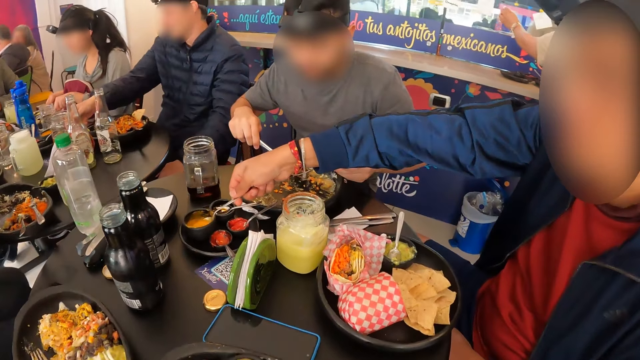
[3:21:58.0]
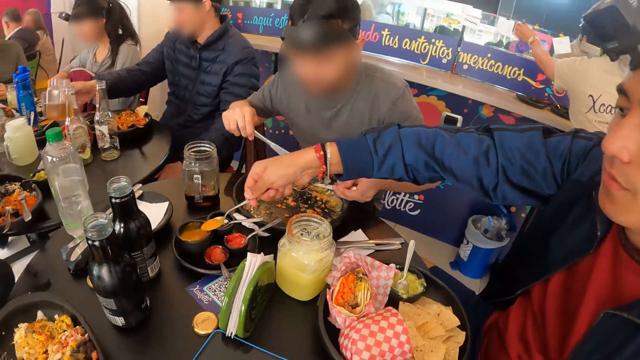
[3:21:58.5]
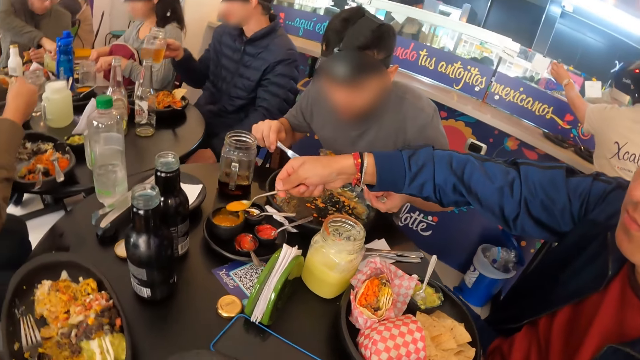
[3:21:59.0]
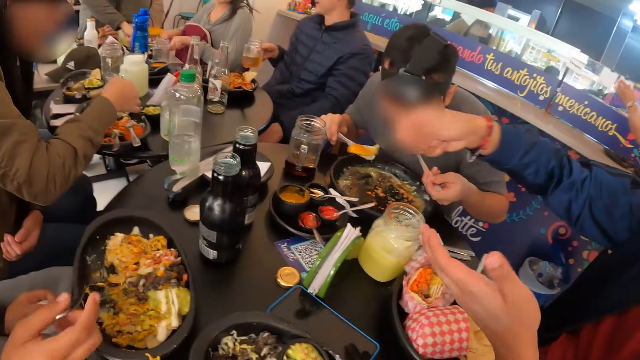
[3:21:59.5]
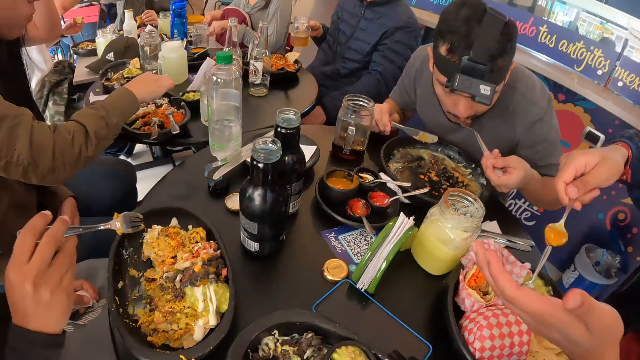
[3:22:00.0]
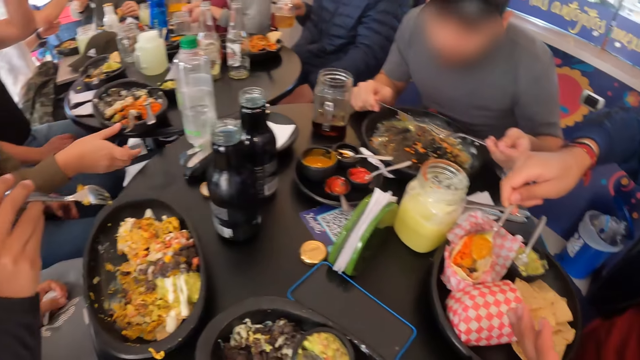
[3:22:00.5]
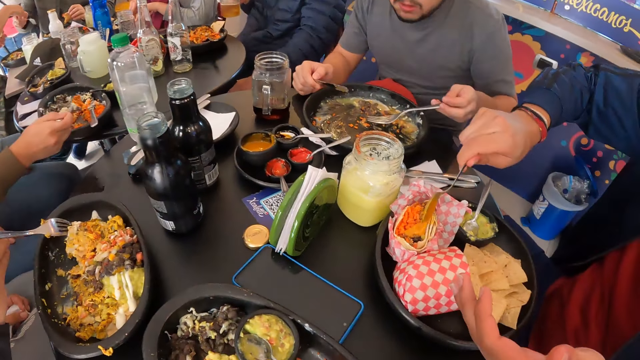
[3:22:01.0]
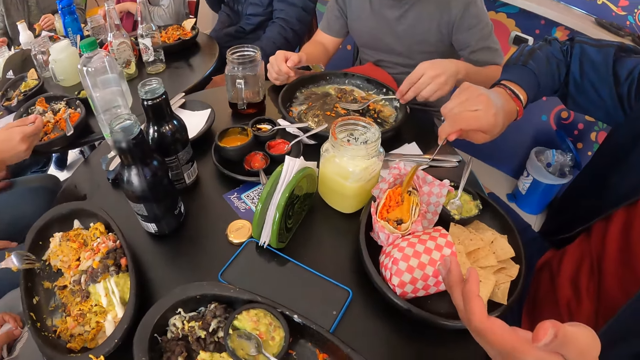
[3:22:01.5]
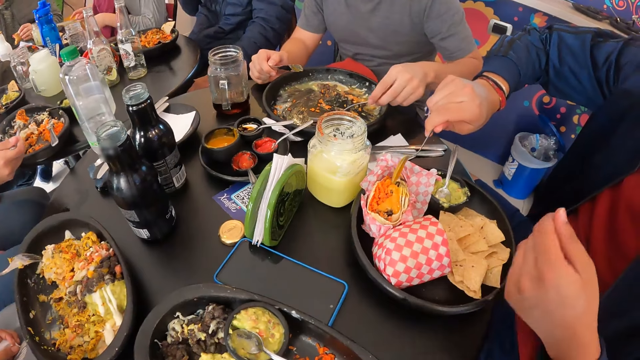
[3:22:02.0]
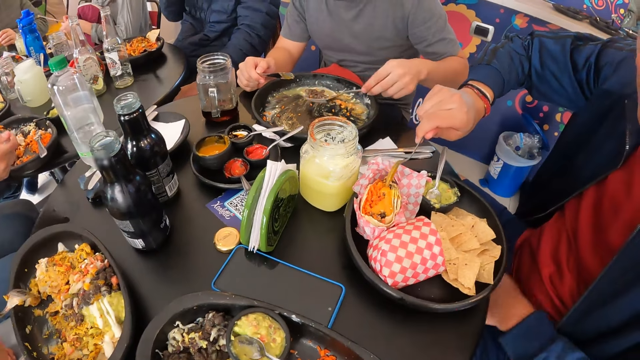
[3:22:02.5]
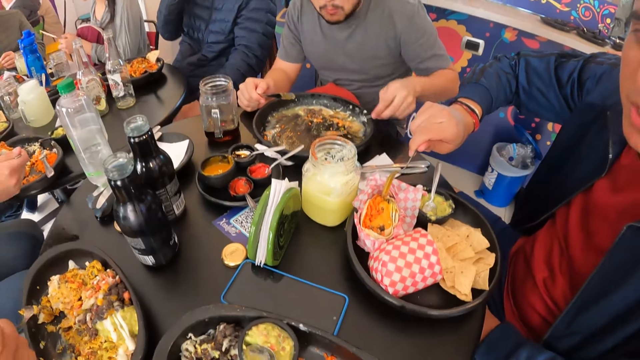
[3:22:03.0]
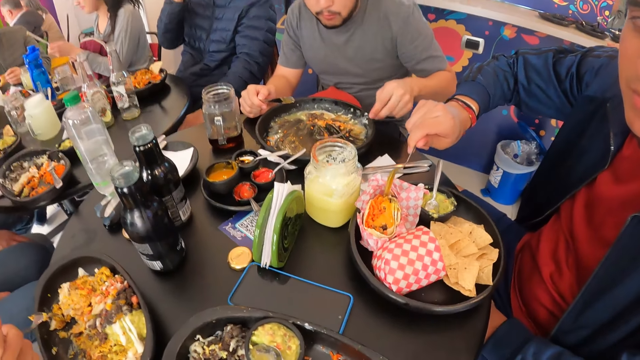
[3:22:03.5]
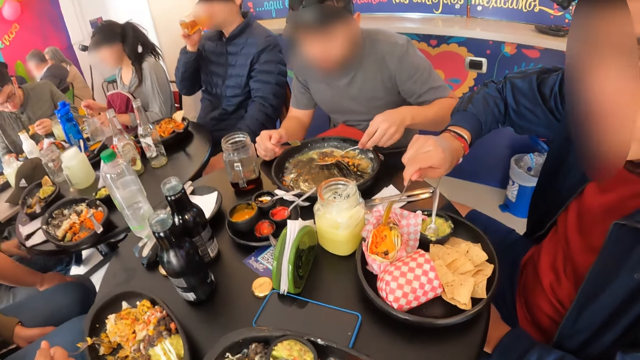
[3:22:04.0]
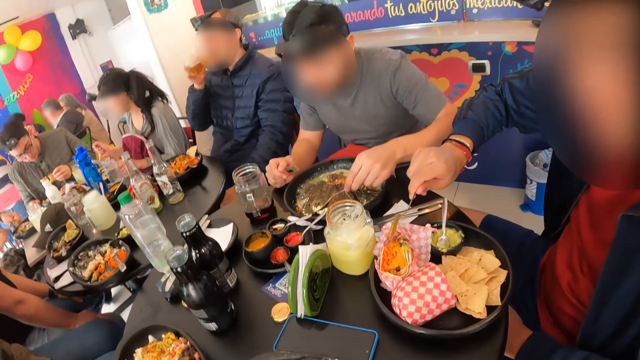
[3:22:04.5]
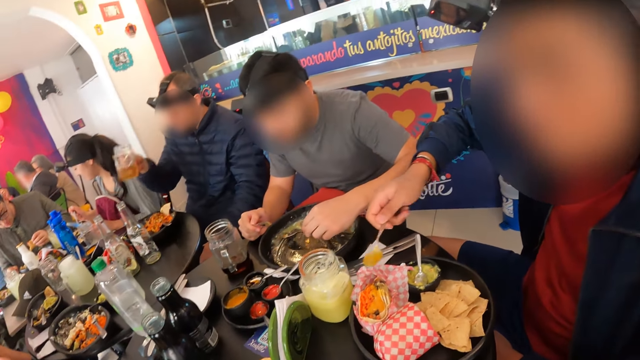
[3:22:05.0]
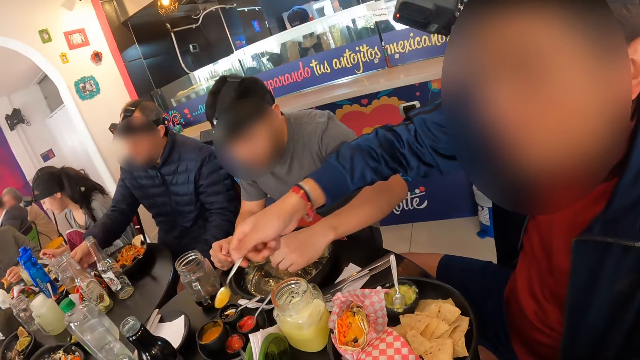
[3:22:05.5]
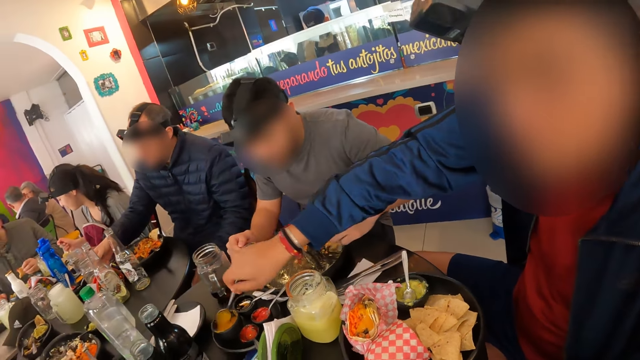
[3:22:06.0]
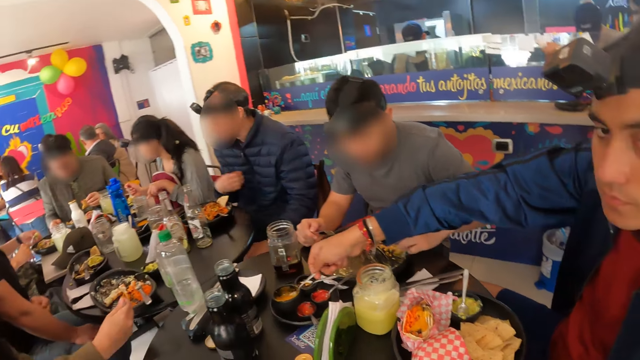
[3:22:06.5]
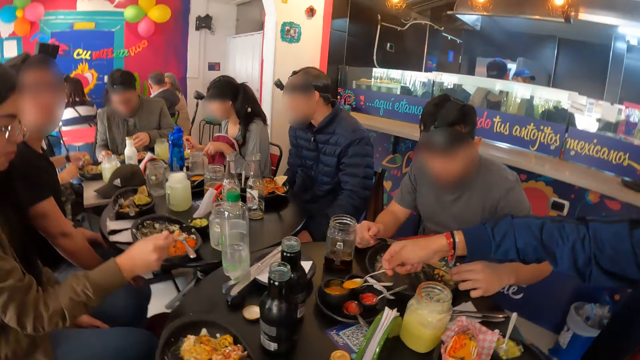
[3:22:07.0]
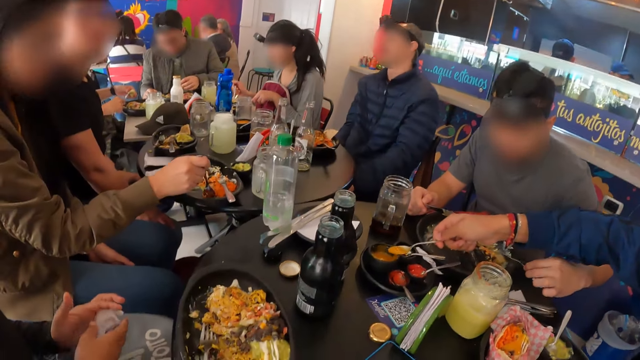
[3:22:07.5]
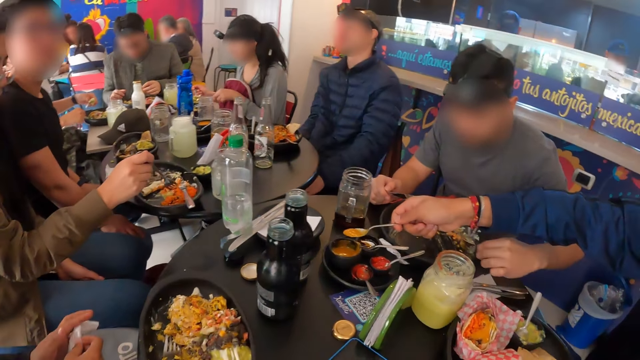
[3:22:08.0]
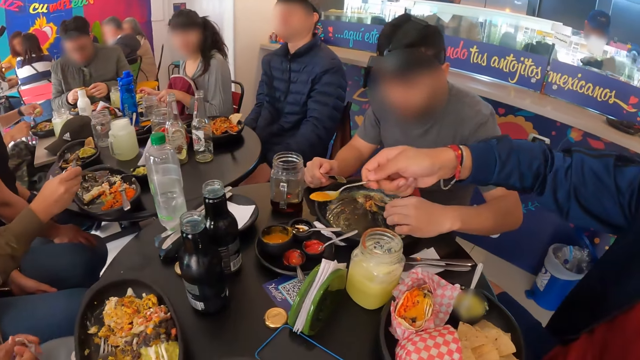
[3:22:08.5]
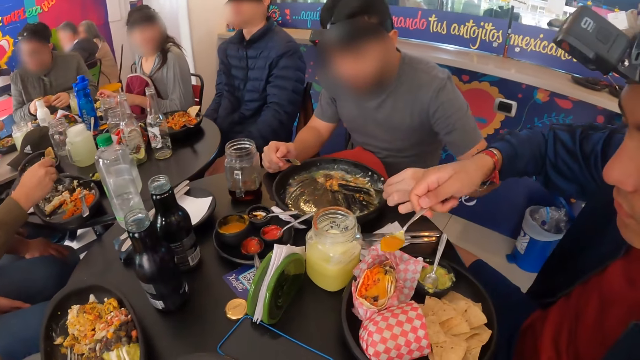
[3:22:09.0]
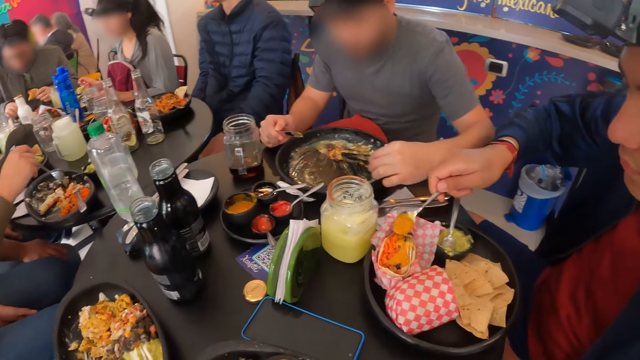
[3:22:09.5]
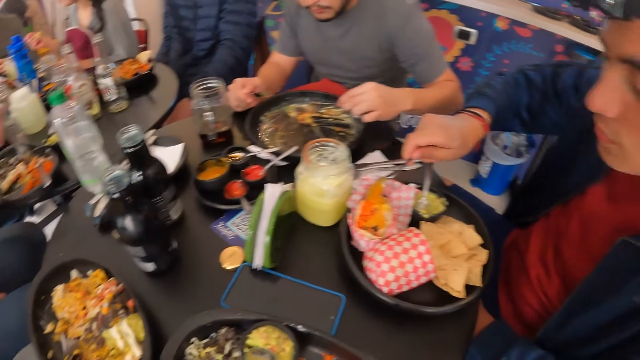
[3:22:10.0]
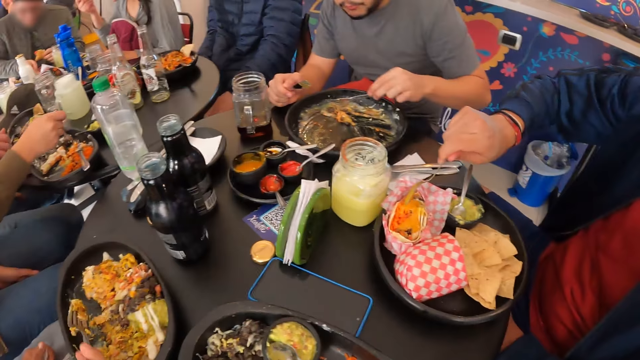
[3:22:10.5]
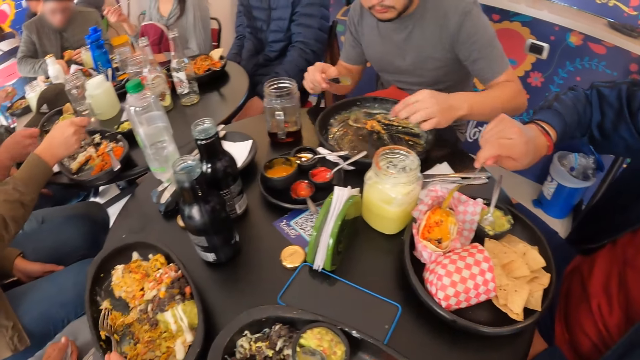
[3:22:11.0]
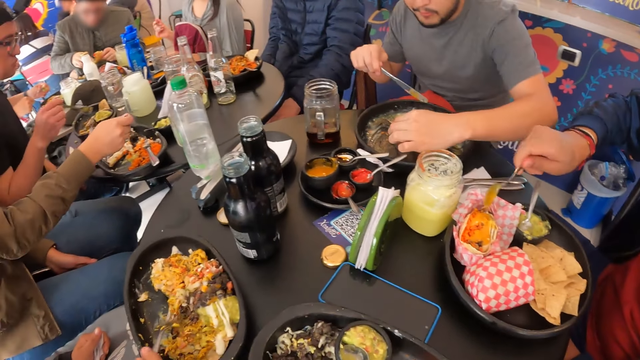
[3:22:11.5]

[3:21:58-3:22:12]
A man picks up the glass cup from the table with his right hand. Another man applies the mustard on the burger with the spoon in his right hand. The first man drinks from the glass cup in his right hand and drops the glass cup on the table with his right hand. The other man scoops mustard from the small container with the spoon in his left hand and applies the mustard on the burger with the spoon in his right hand.

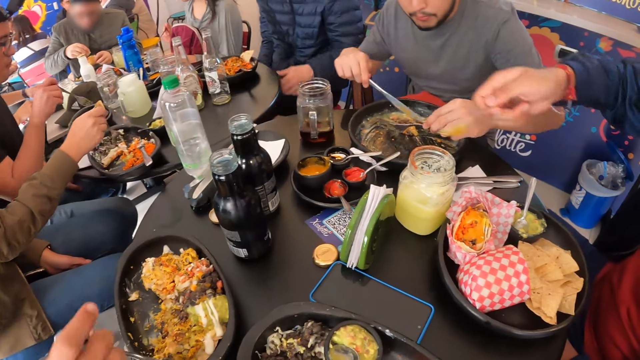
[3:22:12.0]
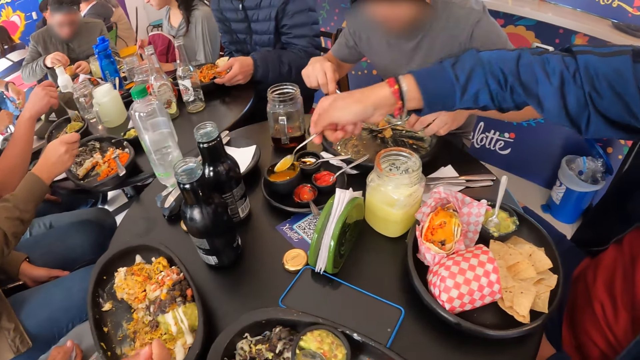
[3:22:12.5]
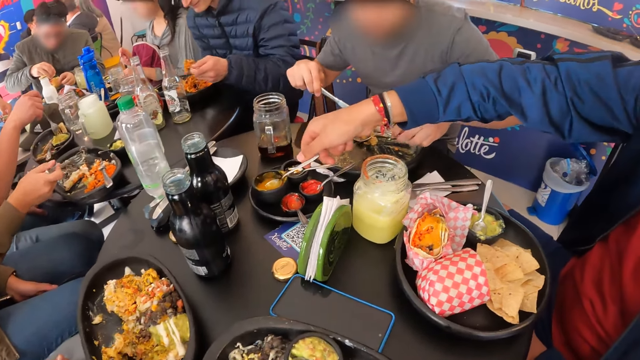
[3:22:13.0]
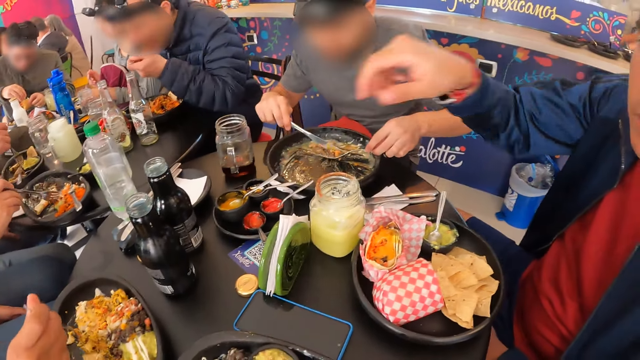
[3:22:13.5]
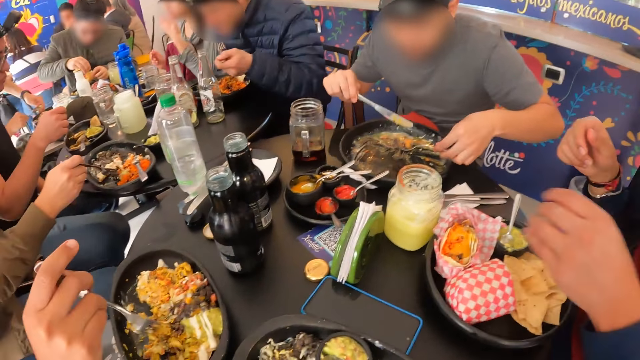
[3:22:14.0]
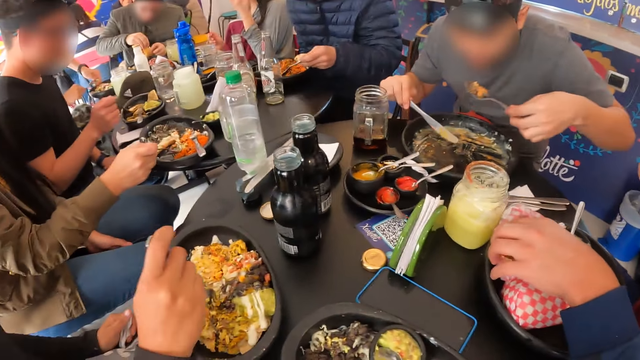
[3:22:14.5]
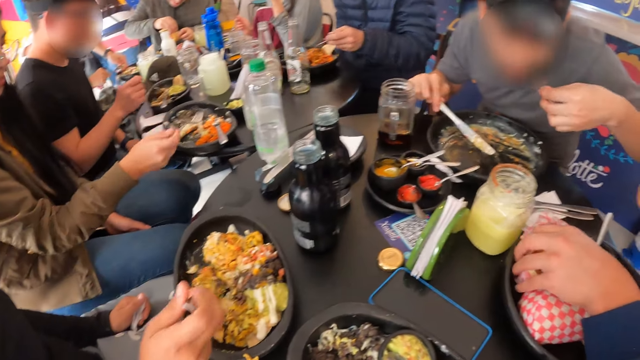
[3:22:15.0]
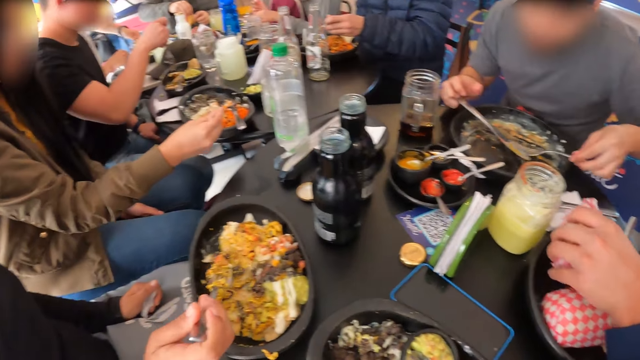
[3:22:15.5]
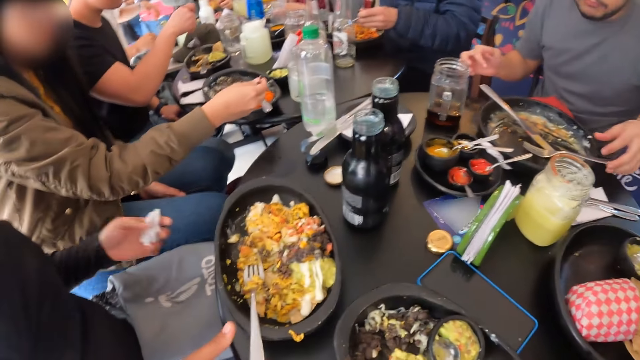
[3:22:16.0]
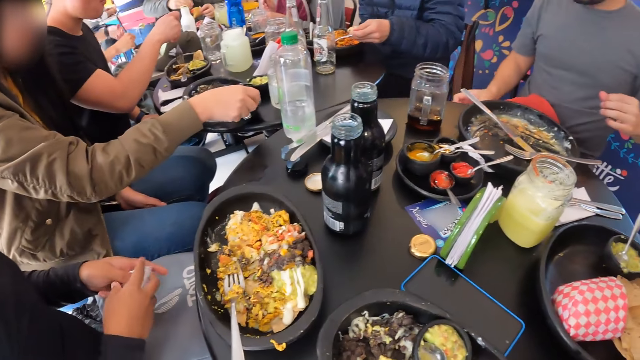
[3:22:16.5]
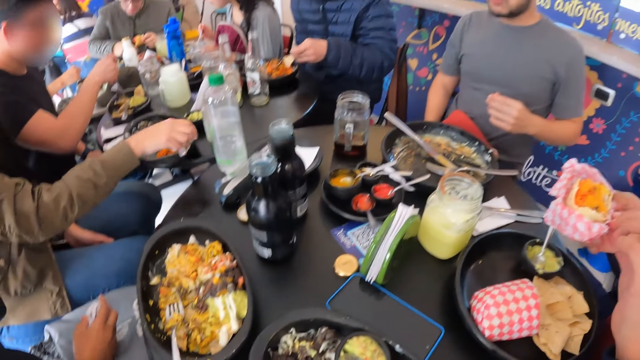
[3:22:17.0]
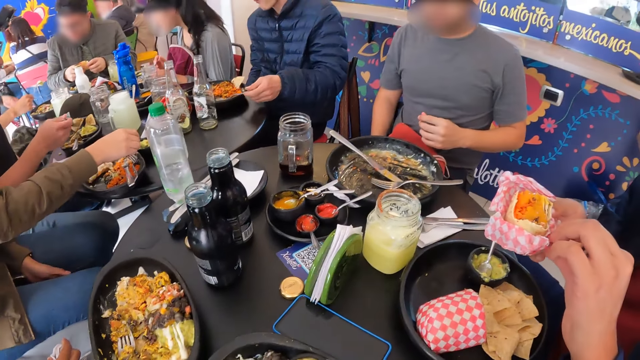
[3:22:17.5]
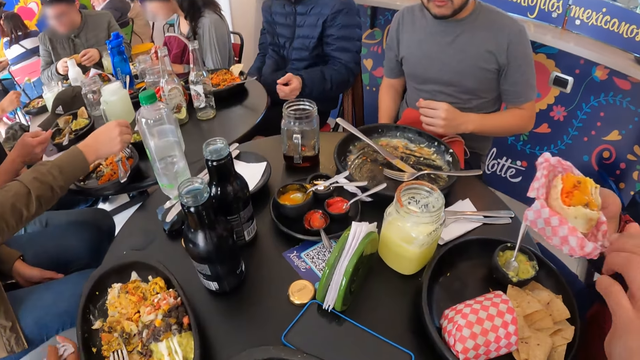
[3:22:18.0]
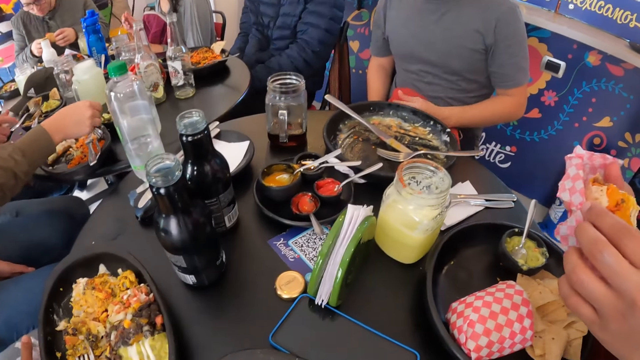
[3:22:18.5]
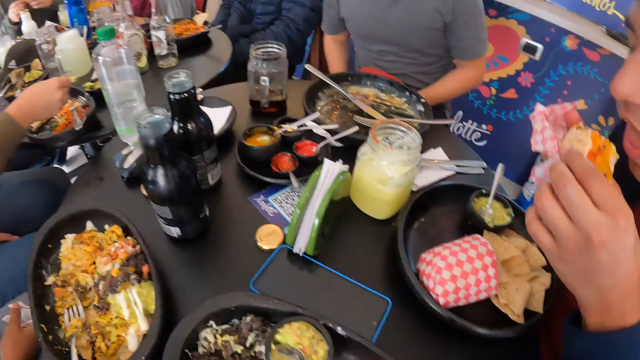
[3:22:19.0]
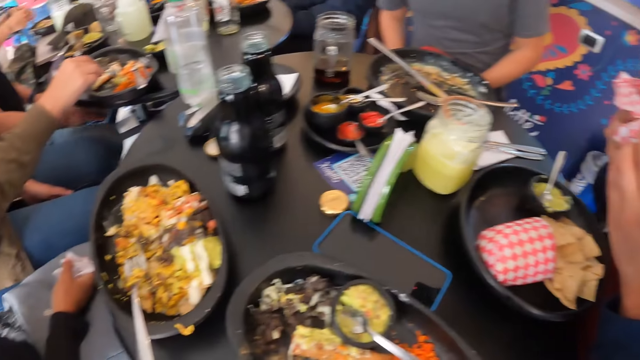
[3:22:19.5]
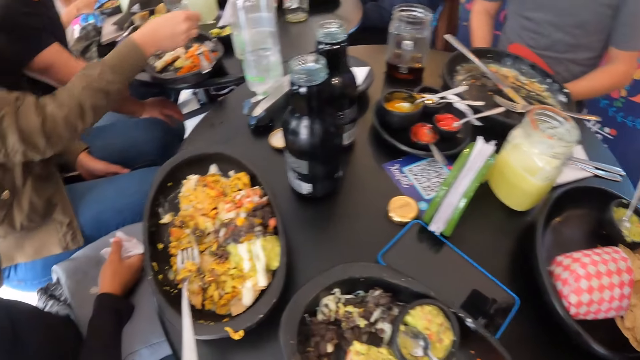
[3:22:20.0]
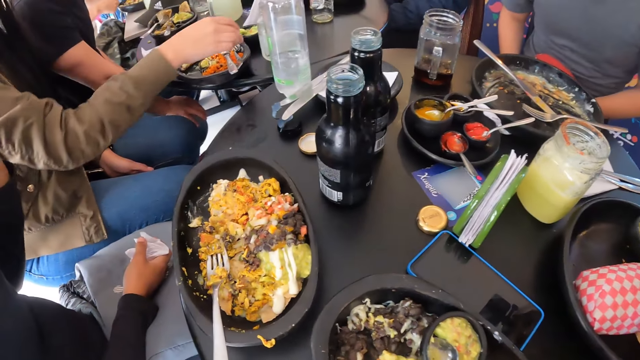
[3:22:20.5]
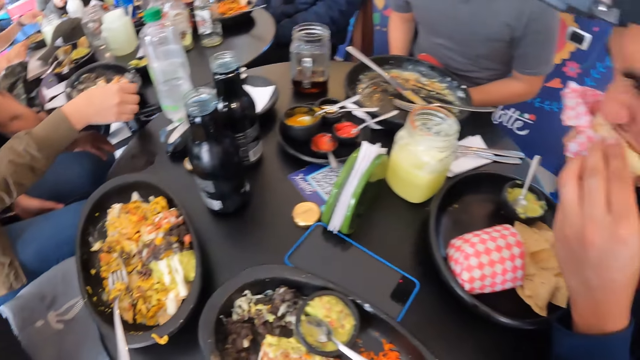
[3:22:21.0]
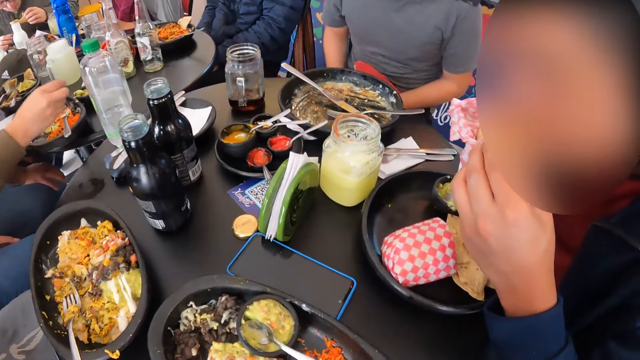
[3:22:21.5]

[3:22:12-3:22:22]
A man drops the spoon in the small container with his right hand. Another man eats the meal from the plate with the fork in his left hand. The first man picks up the burger from the plate with his left hand and eats the burger in his hands.
